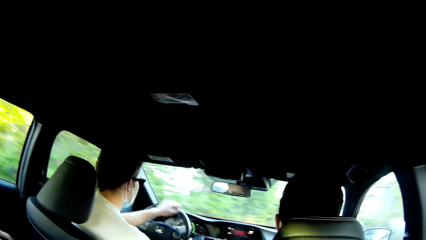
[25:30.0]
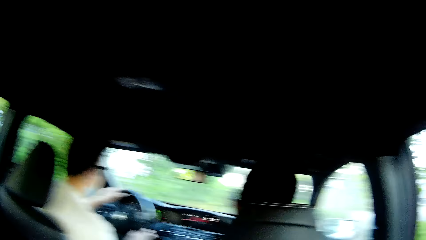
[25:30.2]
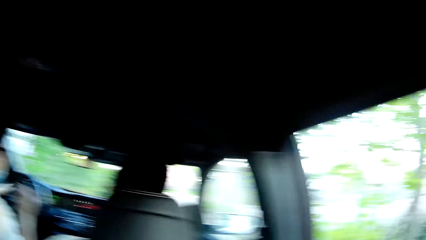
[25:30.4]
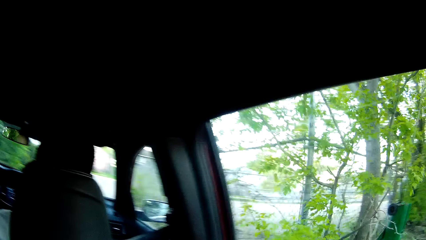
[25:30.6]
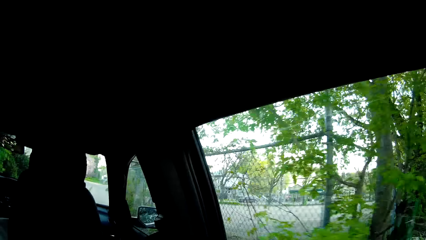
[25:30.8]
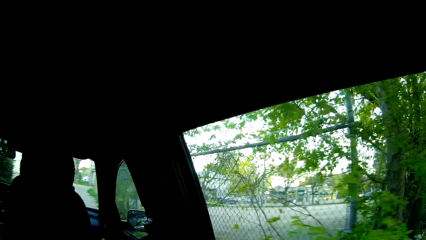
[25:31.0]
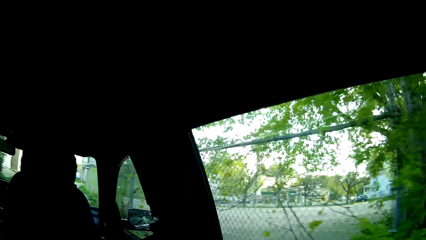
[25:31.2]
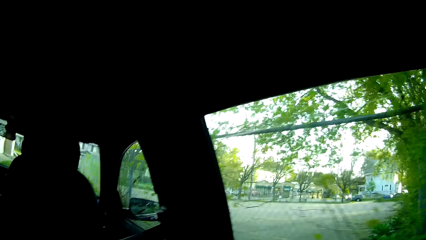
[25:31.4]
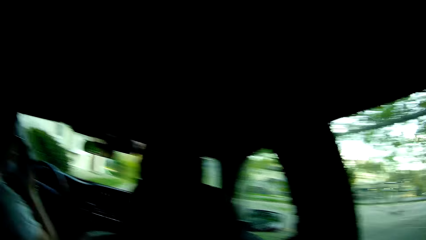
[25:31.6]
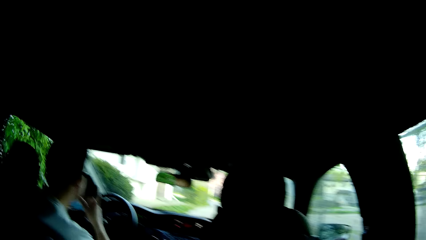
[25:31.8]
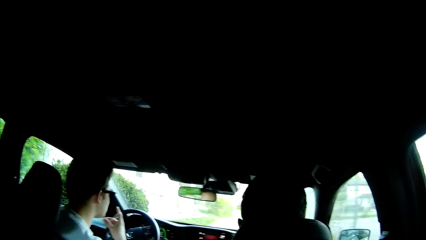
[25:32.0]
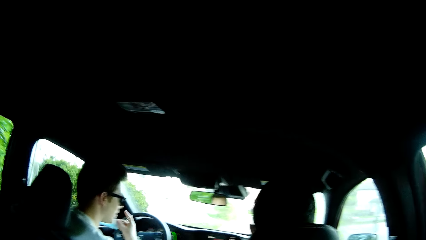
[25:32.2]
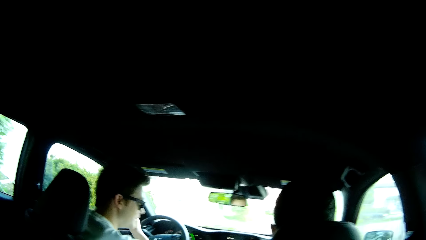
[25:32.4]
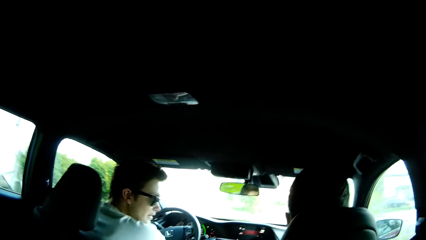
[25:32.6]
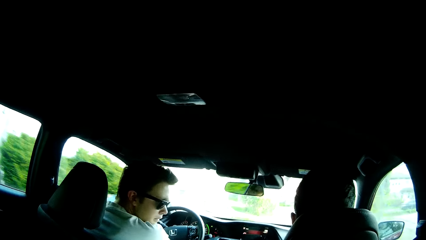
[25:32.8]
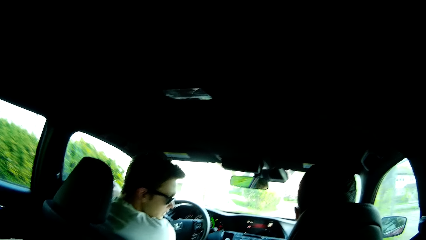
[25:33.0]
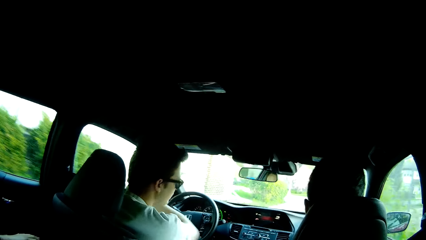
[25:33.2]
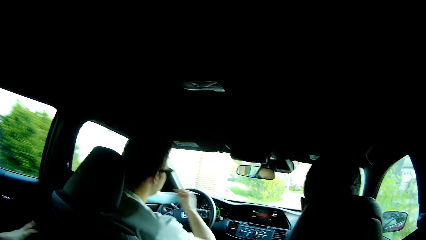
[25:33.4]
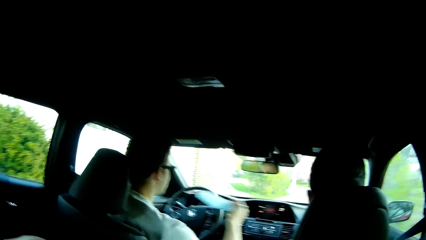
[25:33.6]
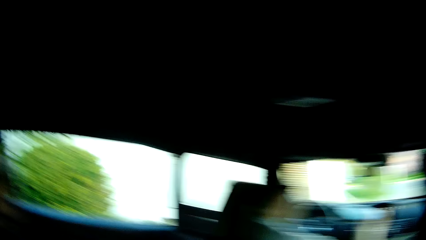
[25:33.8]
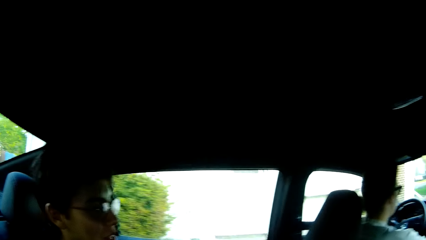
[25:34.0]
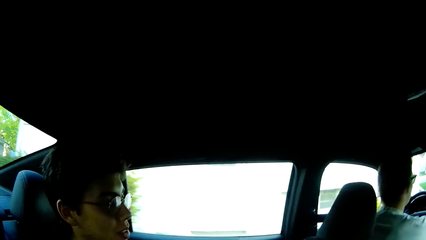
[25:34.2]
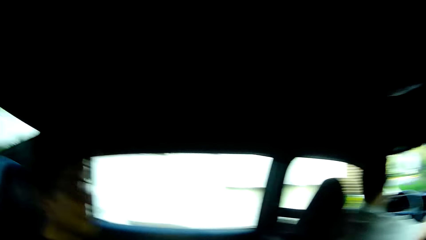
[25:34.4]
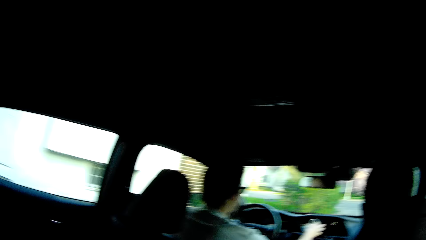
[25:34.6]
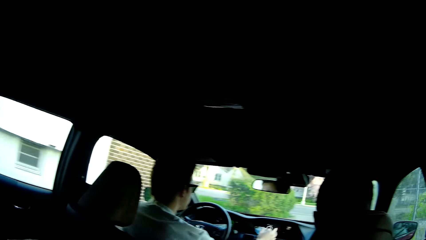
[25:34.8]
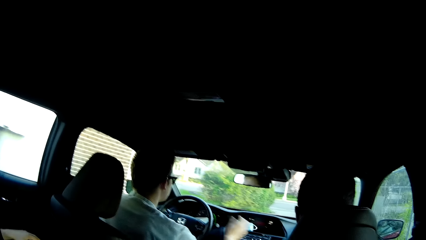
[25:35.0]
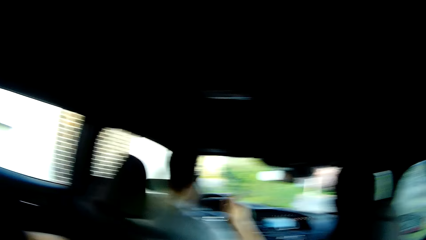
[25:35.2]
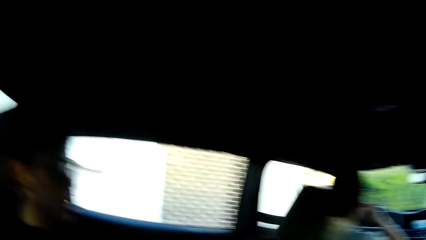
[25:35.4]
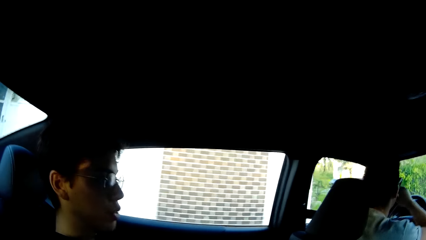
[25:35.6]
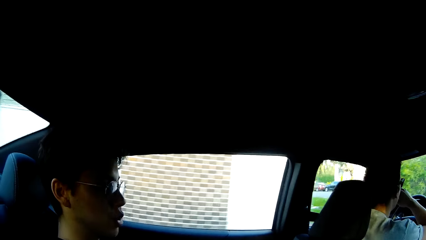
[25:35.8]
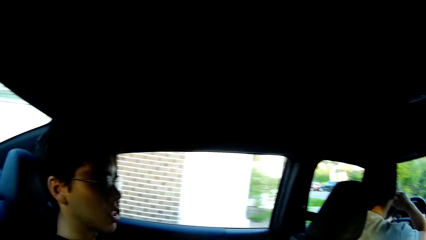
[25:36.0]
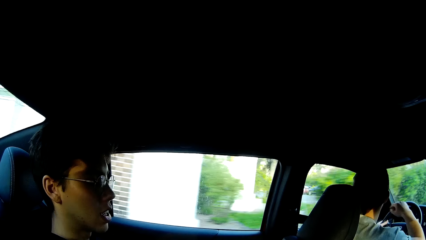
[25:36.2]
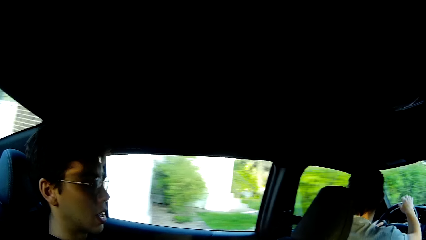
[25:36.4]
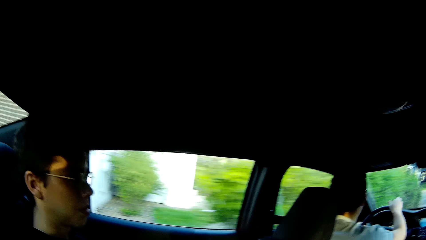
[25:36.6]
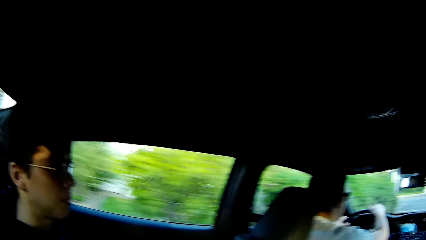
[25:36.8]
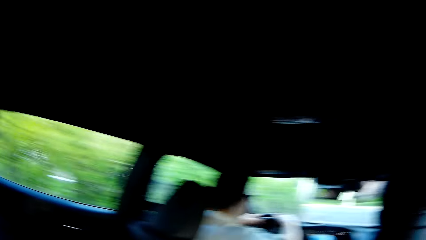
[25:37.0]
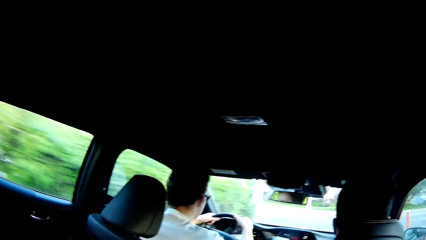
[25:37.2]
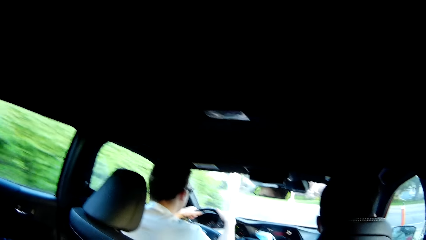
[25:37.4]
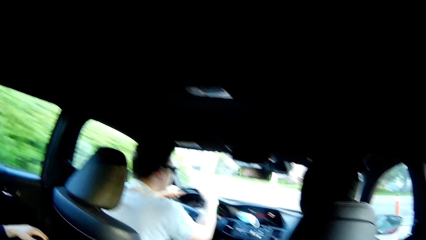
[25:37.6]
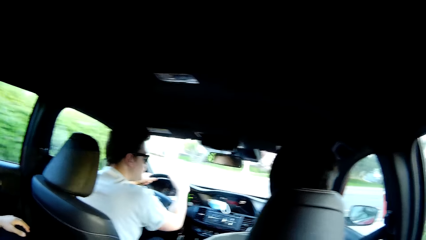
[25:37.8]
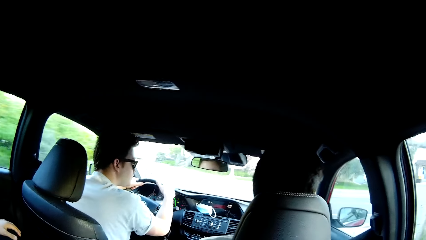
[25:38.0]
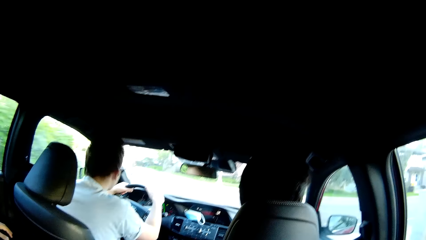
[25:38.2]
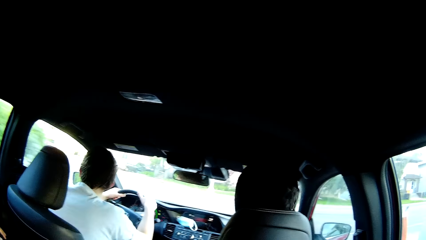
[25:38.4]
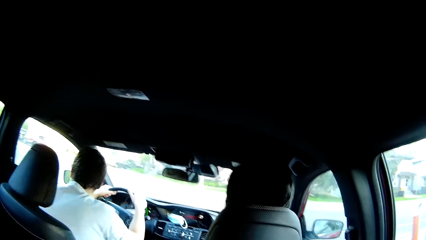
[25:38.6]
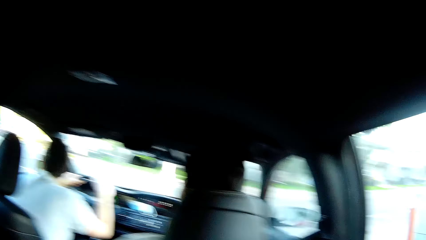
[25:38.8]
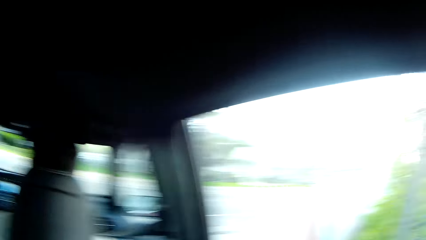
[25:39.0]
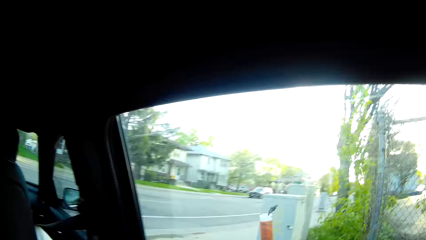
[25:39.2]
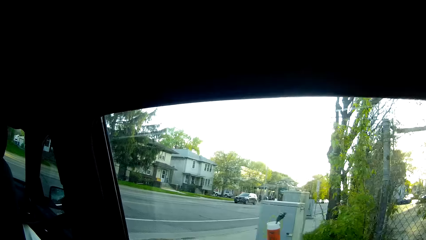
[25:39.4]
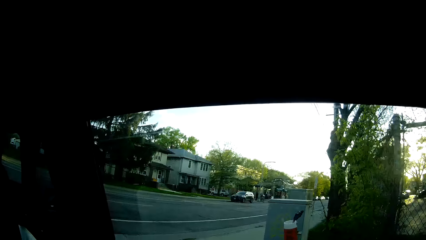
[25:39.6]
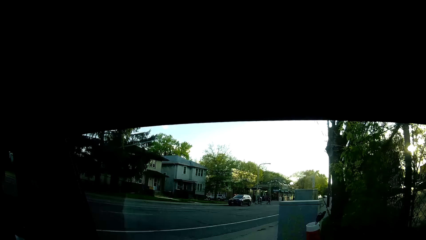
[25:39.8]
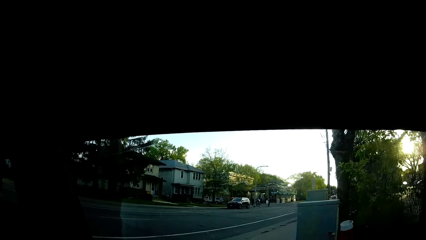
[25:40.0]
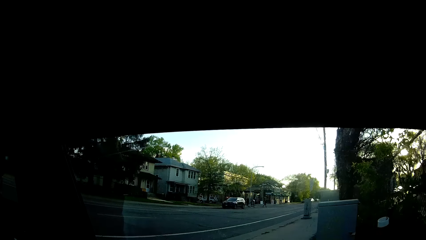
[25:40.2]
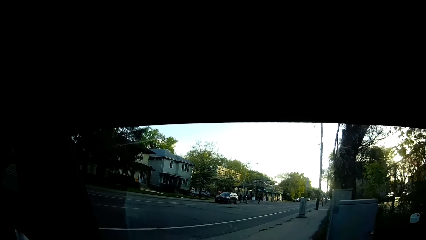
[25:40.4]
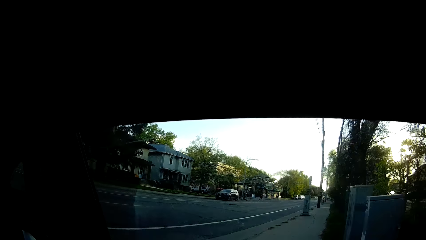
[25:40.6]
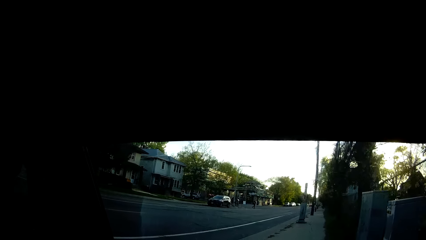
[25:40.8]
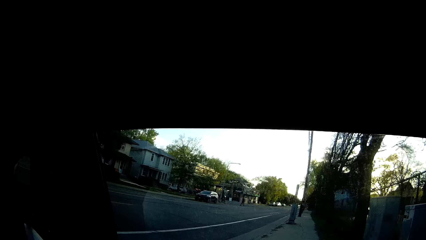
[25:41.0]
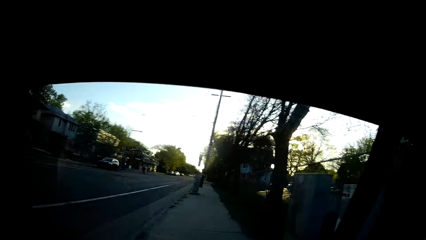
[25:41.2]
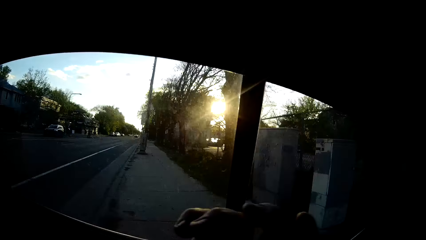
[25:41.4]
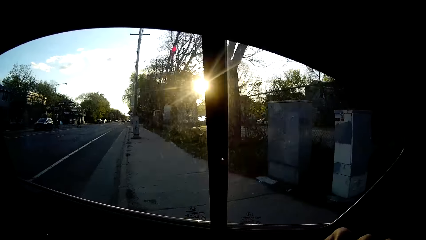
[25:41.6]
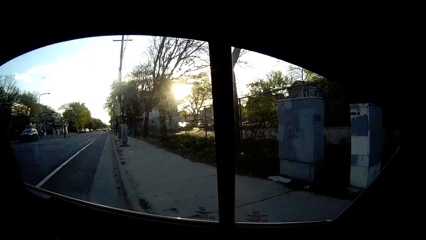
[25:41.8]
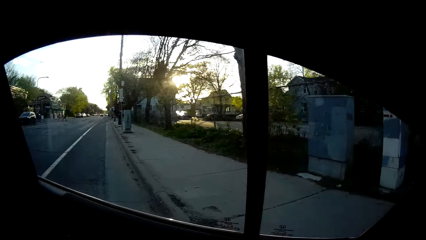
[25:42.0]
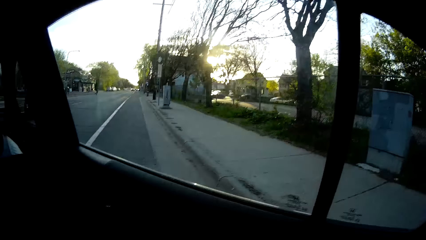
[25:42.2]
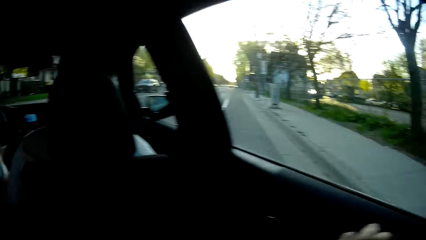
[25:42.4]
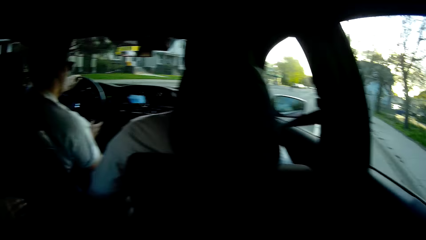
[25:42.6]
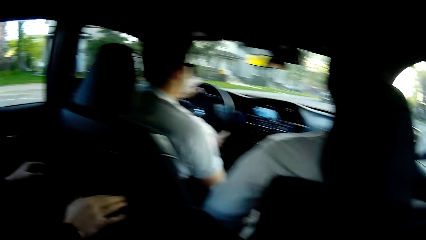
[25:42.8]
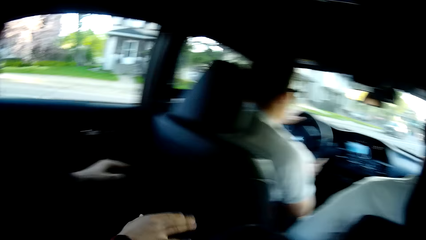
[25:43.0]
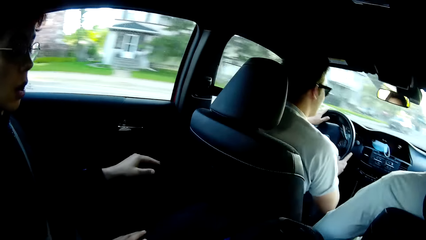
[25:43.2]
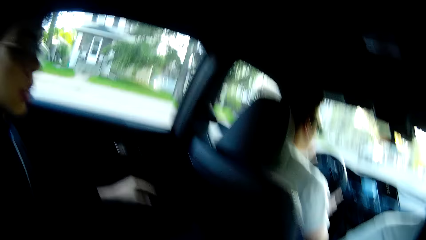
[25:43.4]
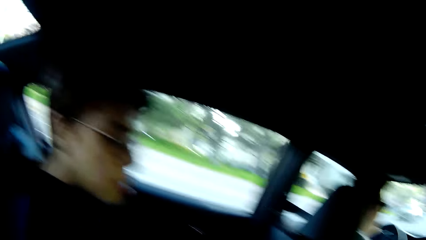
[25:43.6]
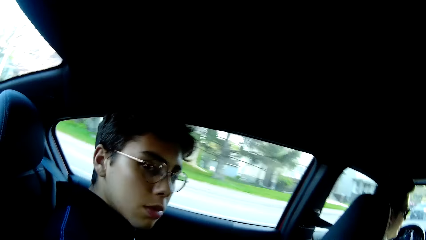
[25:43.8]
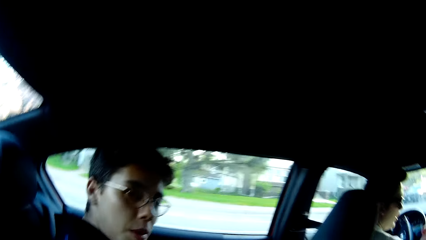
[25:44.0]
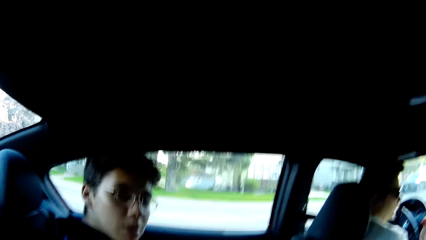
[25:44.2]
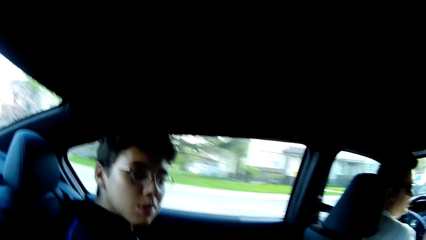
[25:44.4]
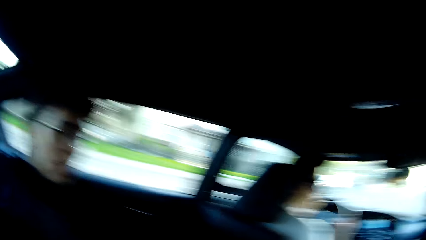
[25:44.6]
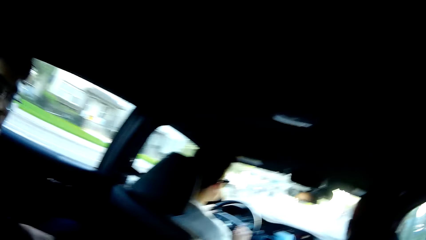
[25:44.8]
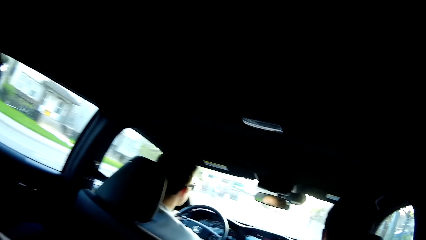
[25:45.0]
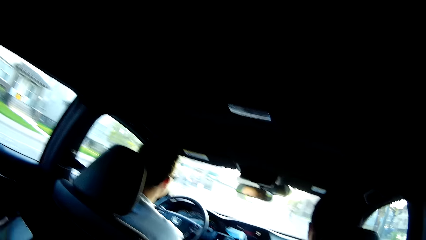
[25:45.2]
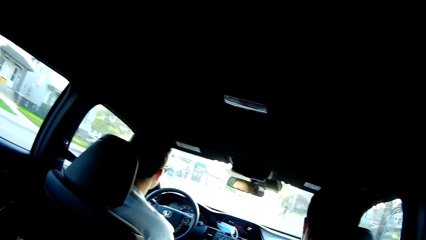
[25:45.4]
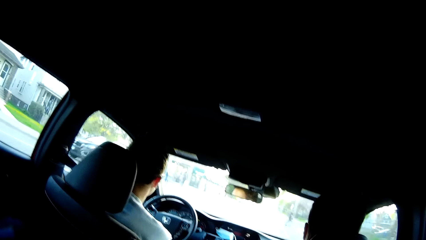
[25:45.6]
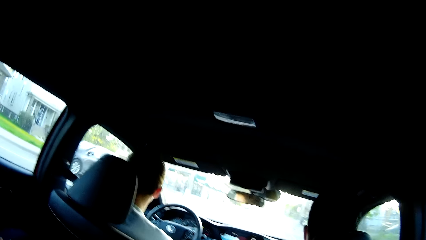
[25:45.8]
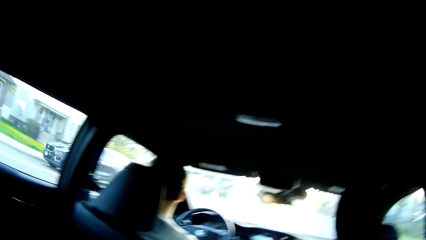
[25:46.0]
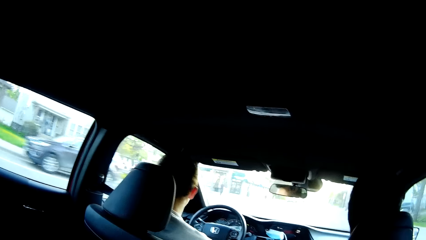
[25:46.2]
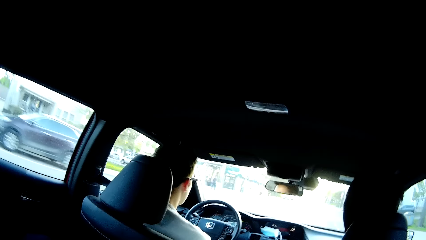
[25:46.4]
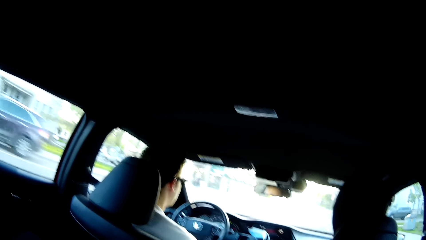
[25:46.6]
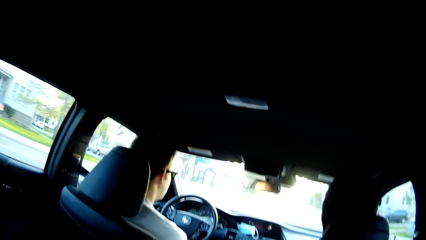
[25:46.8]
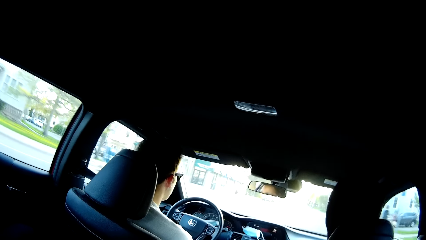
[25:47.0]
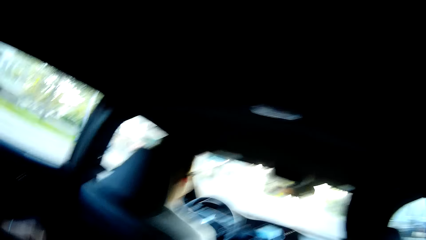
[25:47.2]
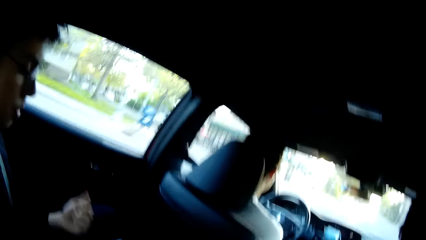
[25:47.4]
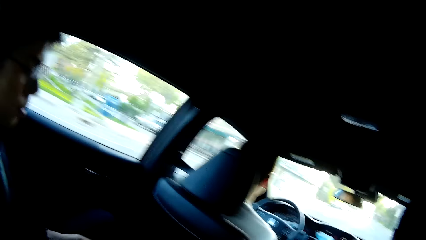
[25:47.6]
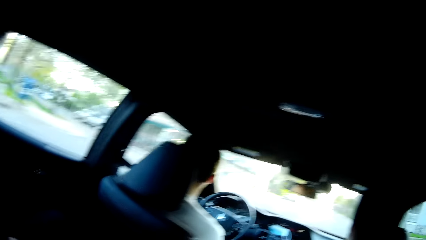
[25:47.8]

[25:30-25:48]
A man removes the nose mask from his face with his right hand. The man drops the nose mask in his right hand on the red car dashboard. The camera wearer talks to the man. They interact with the man.
